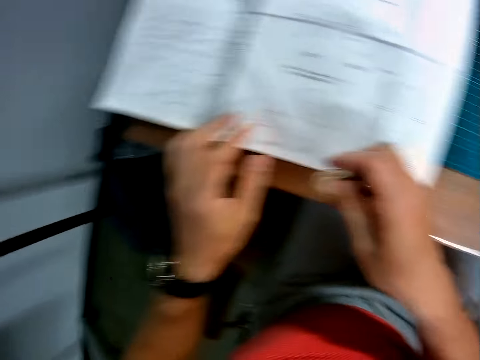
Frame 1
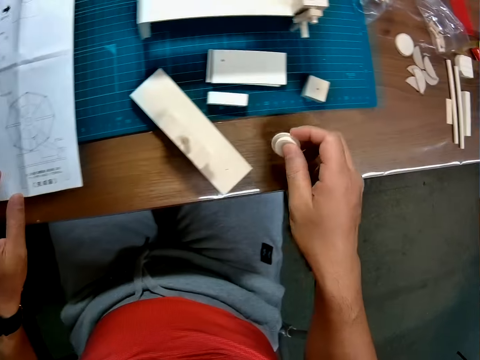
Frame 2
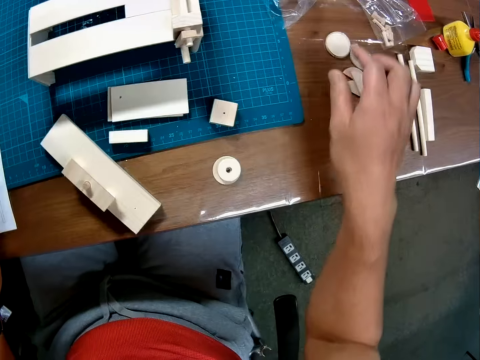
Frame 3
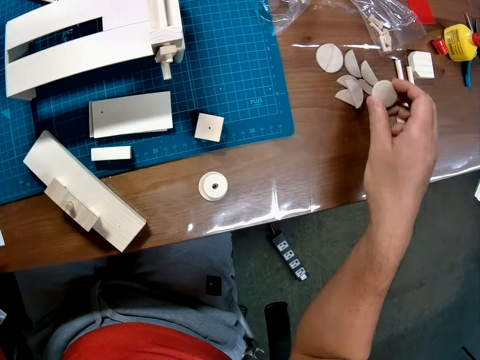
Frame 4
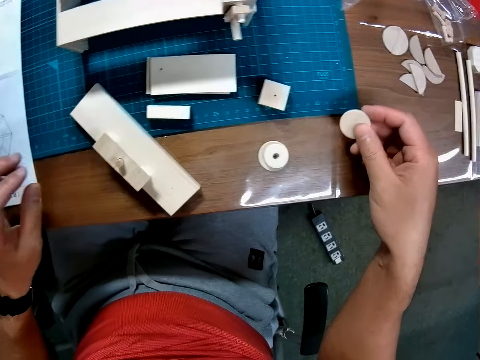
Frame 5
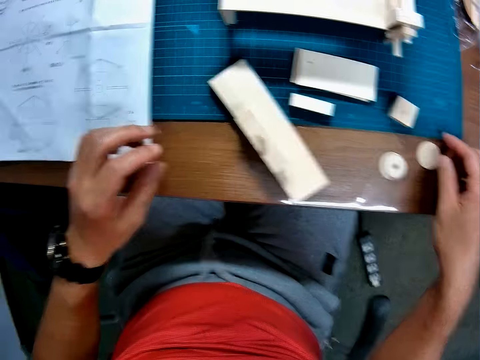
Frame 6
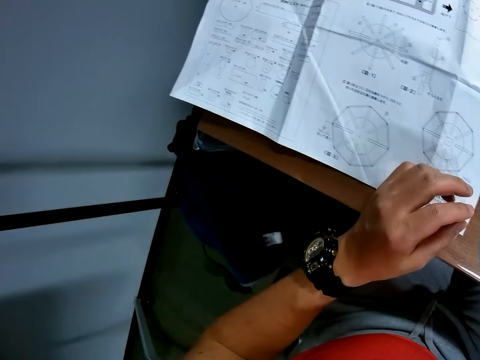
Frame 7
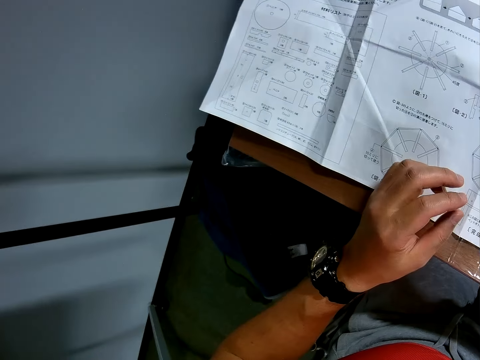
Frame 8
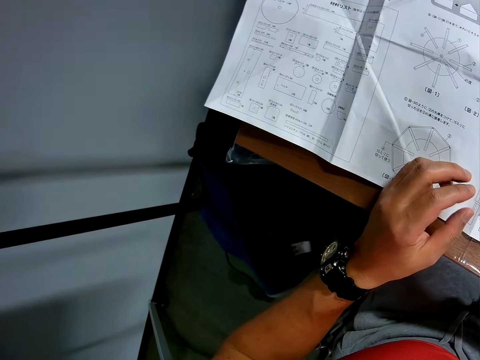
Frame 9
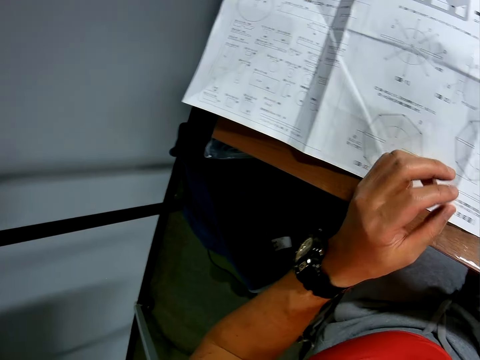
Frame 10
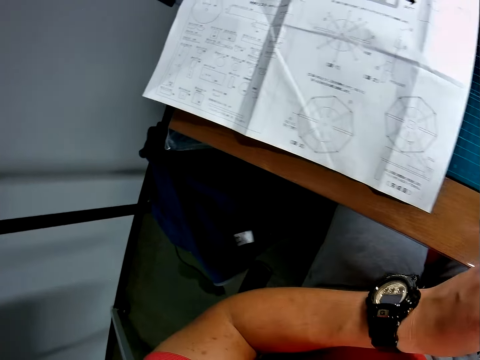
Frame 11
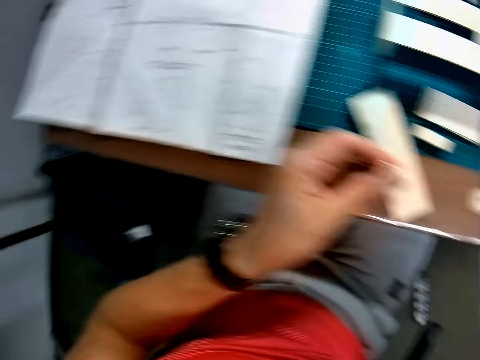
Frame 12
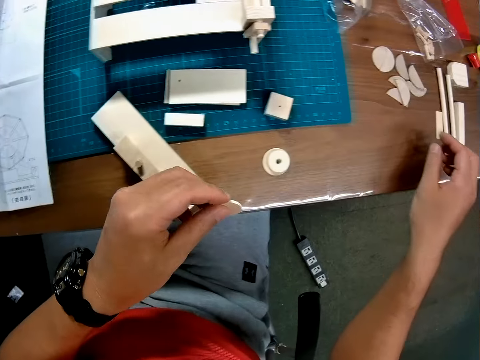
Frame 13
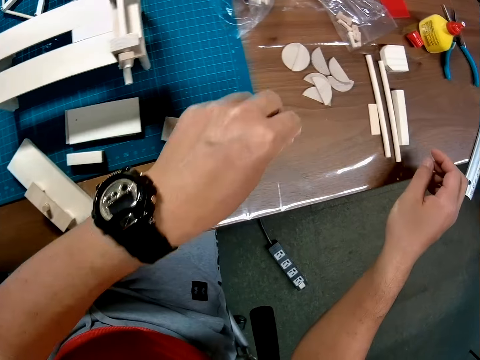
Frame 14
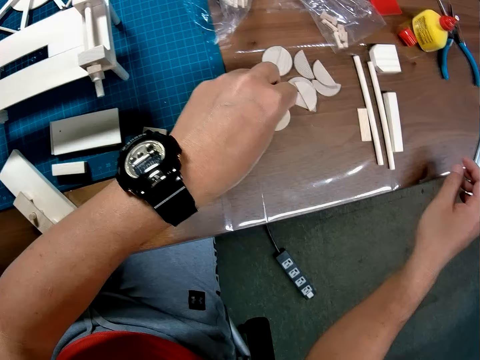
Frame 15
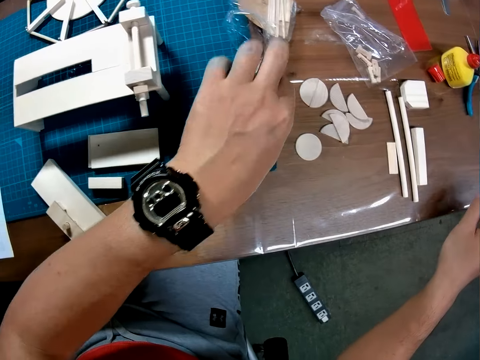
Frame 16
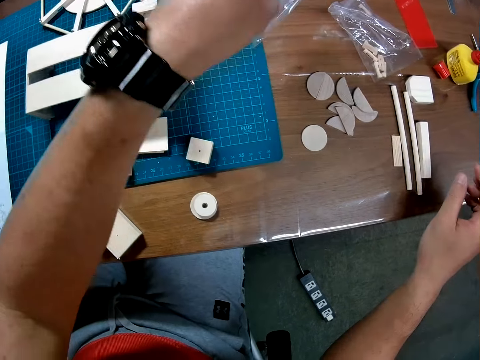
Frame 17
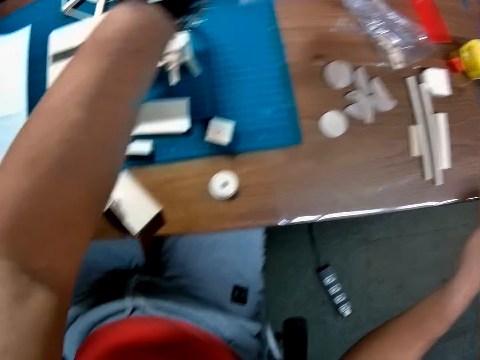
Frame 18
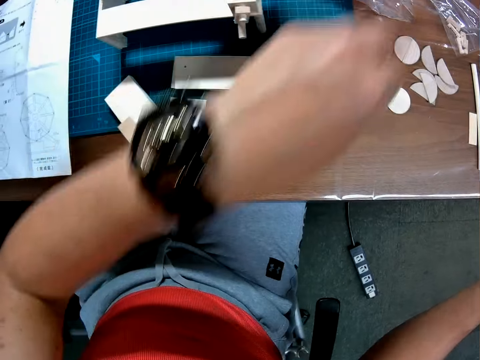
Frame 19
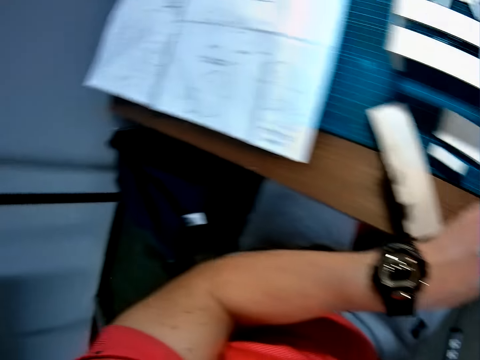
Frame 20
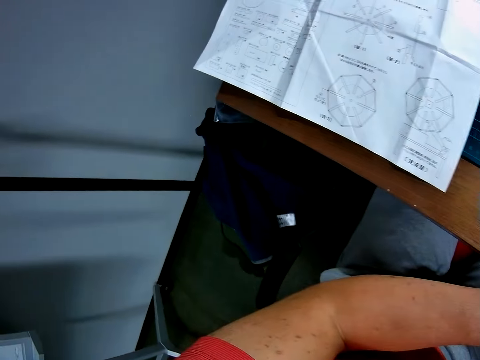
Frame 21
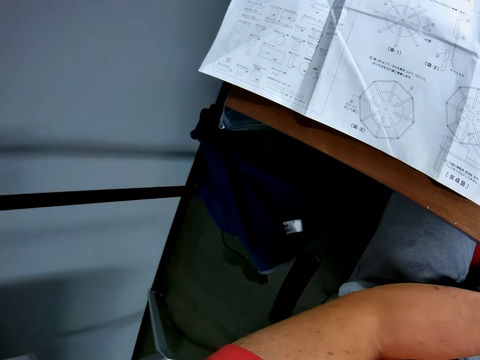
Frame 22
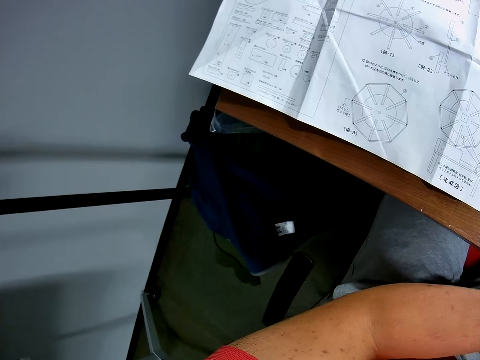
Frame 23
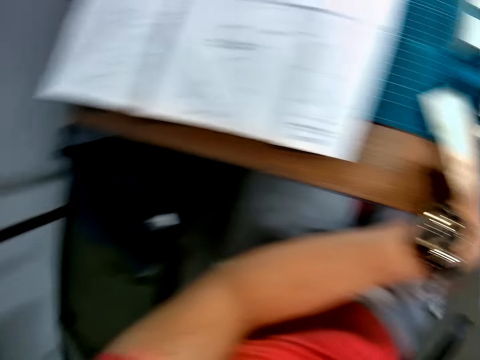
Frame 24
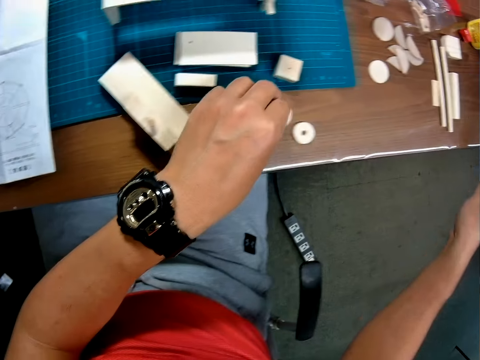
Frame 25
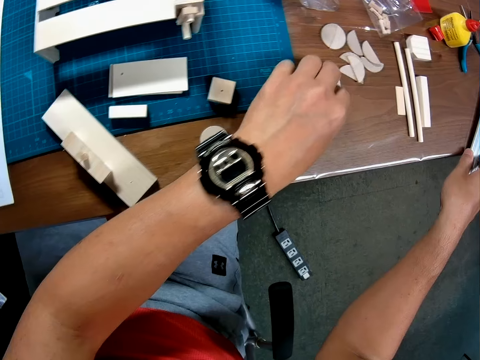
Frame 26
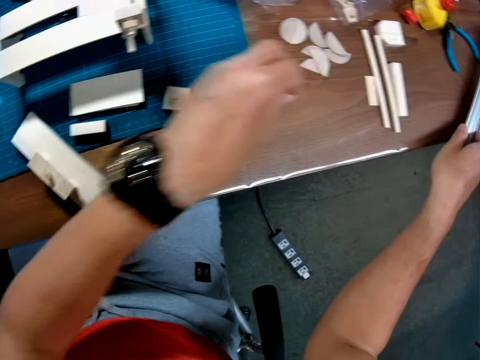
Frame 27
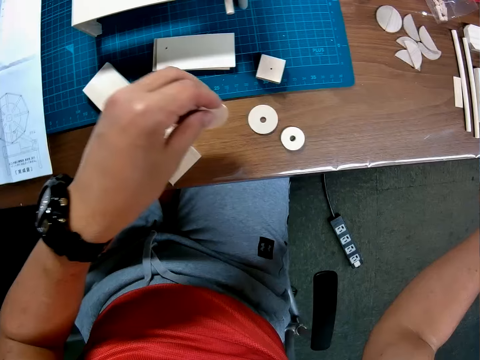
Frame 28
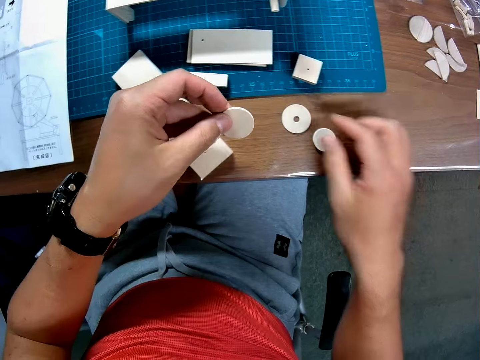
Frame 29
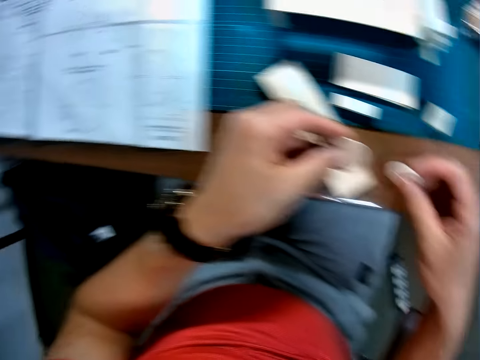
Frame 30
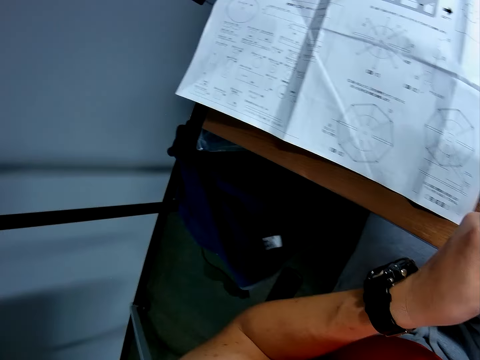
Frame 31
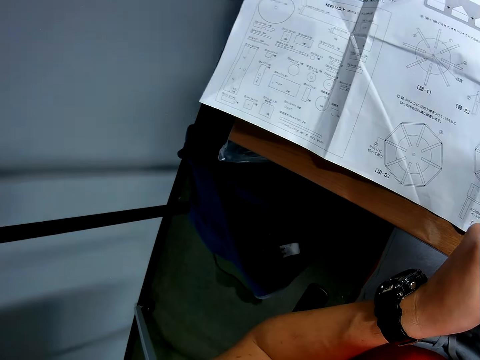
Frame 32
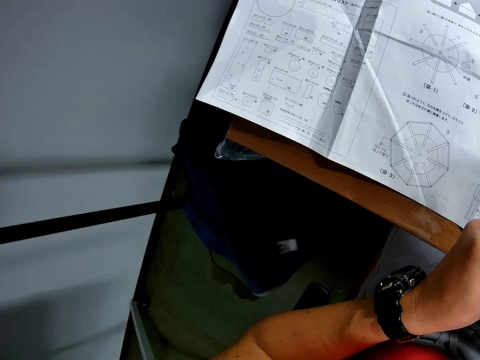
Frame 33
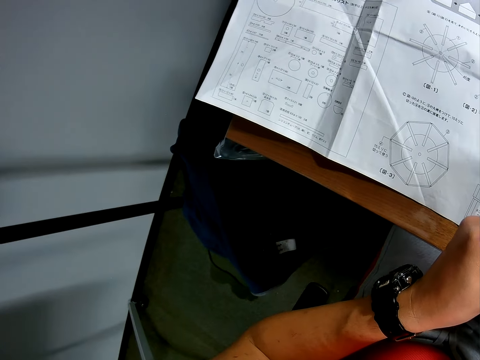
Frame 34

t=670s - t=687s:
The camera wearer drops the circular pieces in his hand on the table. He moves another circular piece to the two circular pieces on the table. He picks up another woodcraft. He glances at the blueprint. He passes the third circular piece to his left hand from his right hand. He drops the third circular piece on the table. He moves a grip seal bag to another position on the table. He picks up a paper from the table. He glances at the blueprint. He picks up the circular pieces on the table. He scans through the blueprint.

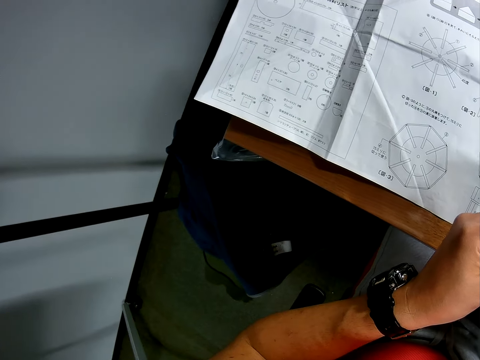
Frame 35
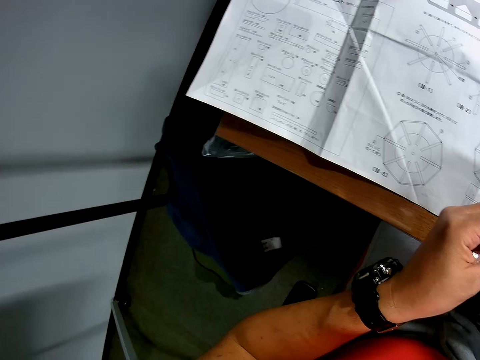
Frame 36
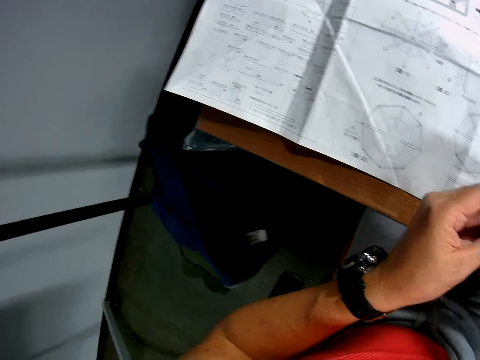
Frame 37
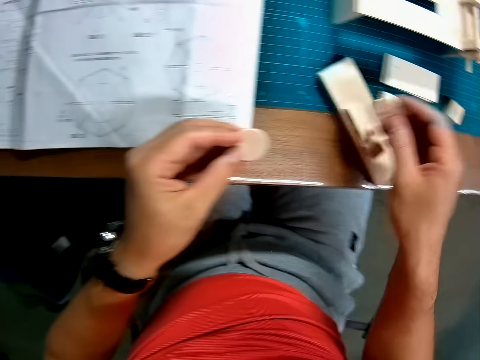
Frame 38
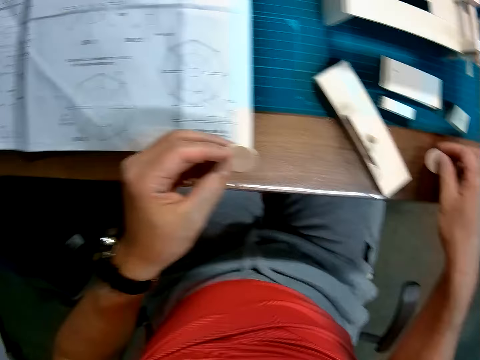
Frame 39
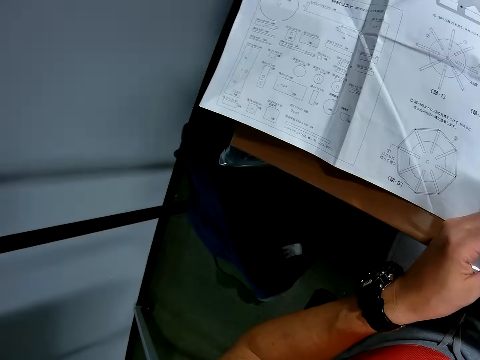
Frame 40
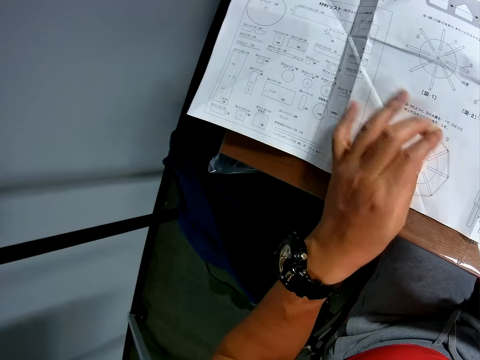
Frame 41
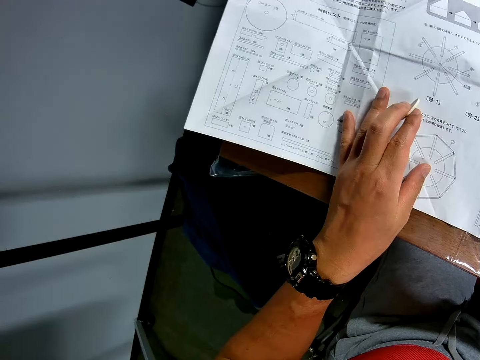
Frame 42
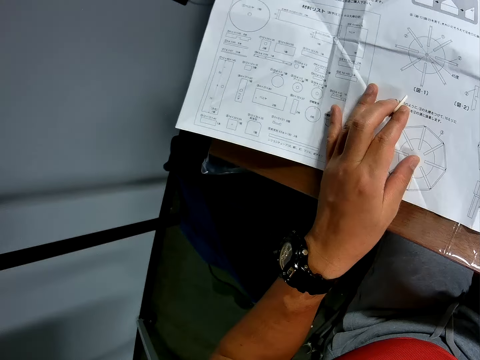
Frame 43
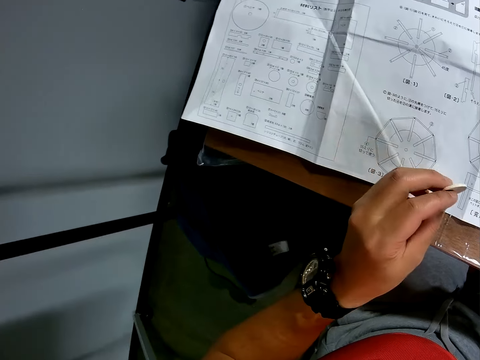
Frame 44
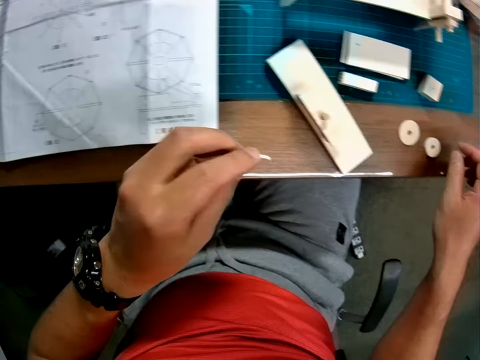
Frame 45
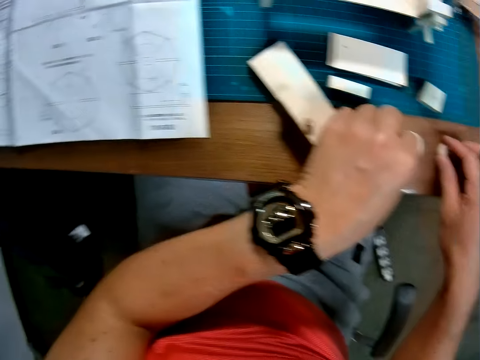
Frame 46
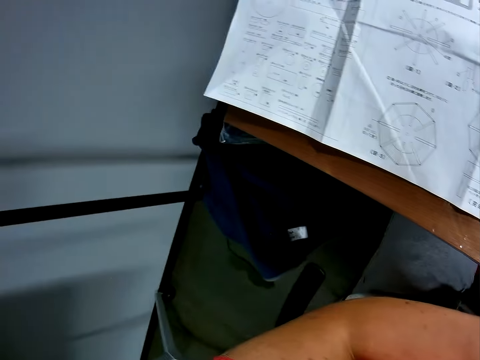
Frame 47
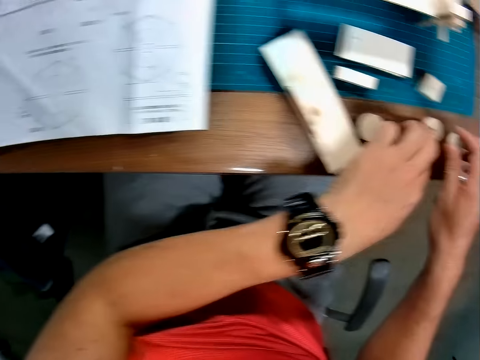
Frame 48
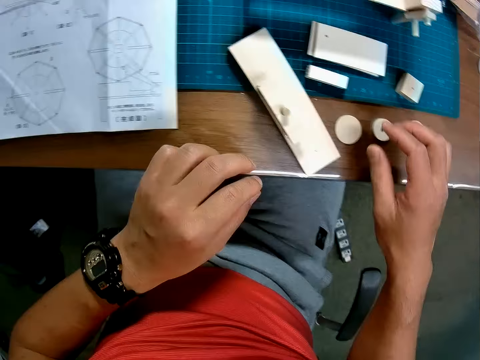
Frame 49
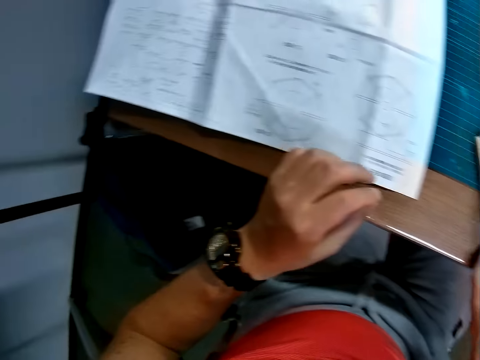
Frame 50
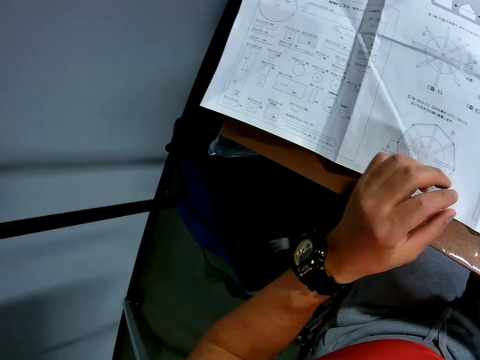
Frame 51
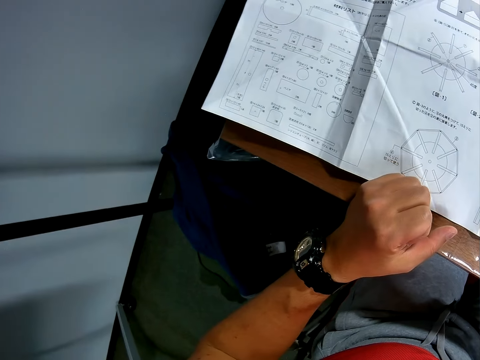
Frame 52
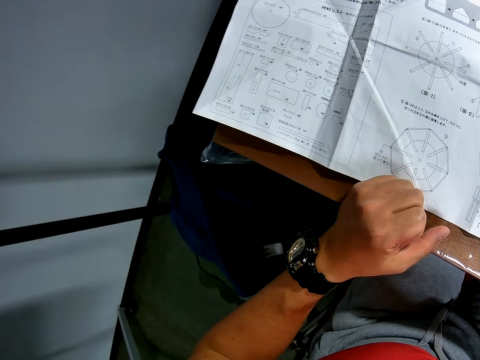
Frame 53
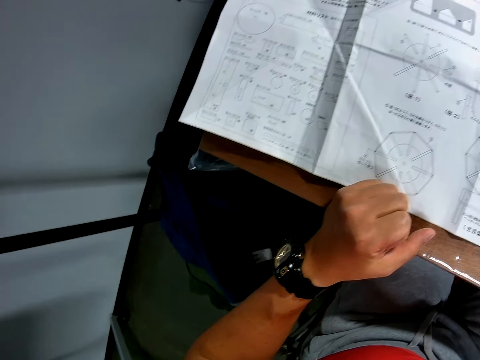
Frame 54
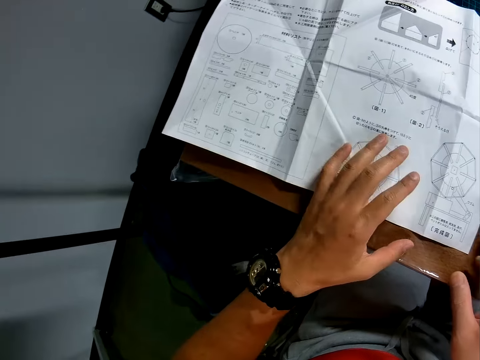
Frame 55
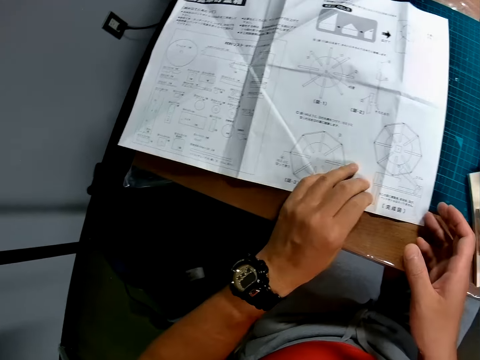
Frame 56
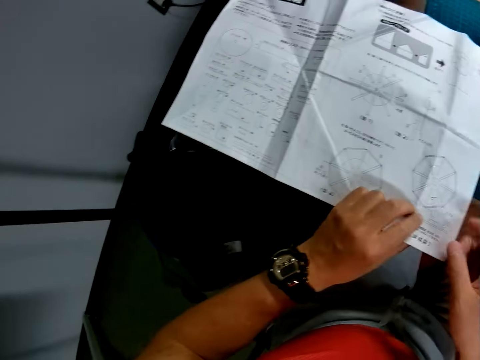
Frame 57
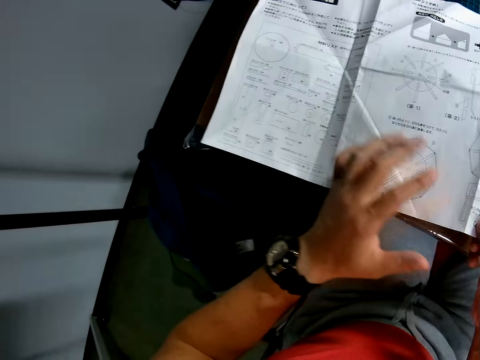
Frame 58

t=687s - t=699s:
The camera wearer stares at the piece of woodcraft. He drops one of the circular pieces in his hands on the table. He reads the blueprint. He places his left hand on the blueprint. He puts the circular piece in his hand together with the rest on the table. He glances at the blueprint. He touches the pieces on the table. He reads the blueprint. He flips one end of the blueprint.
